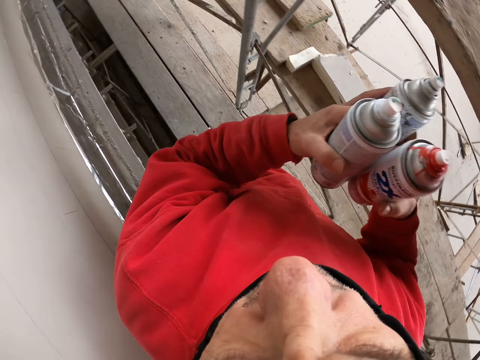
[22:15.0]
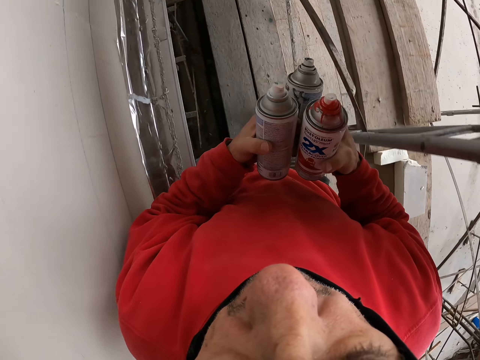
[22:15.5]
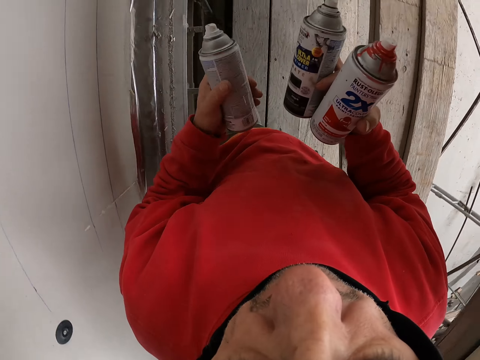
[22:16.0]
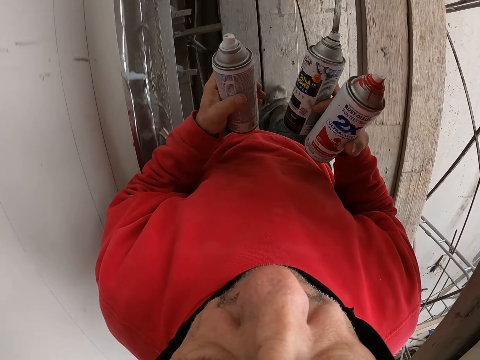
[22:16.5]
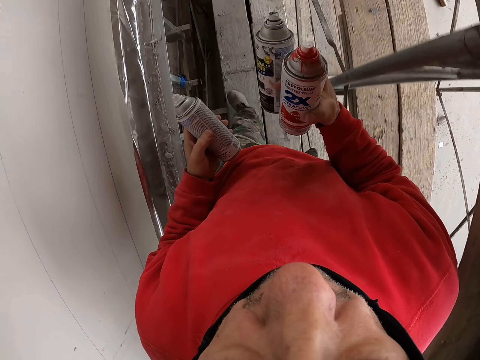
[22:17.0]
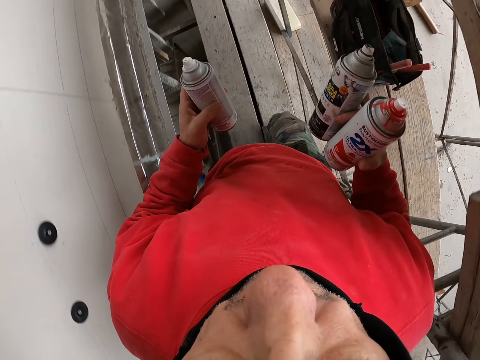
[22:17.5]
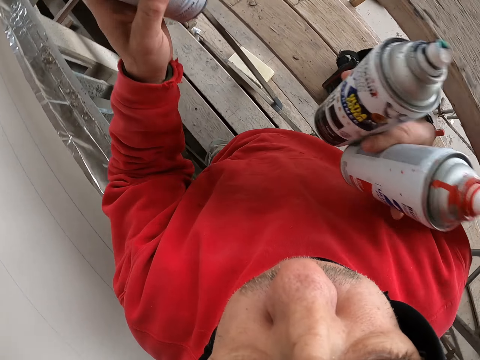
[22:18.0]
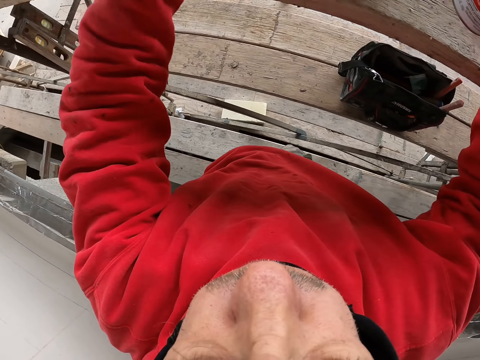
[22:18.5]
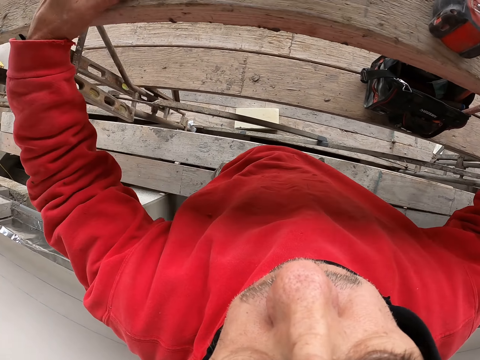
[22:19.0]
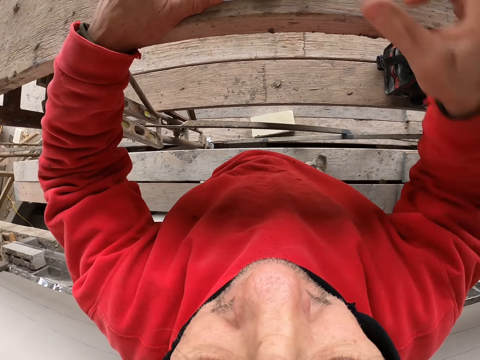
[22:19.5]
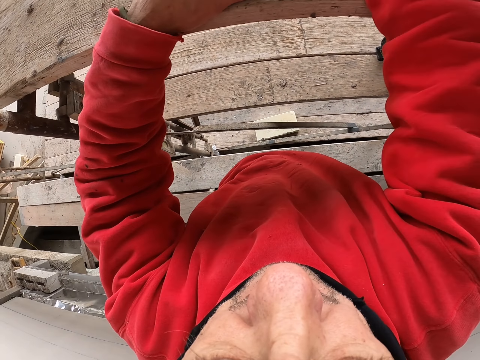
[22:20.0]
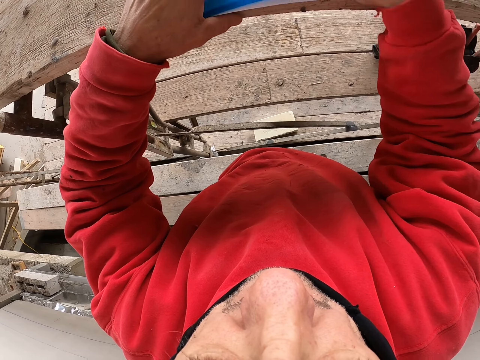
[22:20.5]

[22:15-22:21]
The camera wearer takes the spray bottle. They walk a few steps and put down the spray bottles.

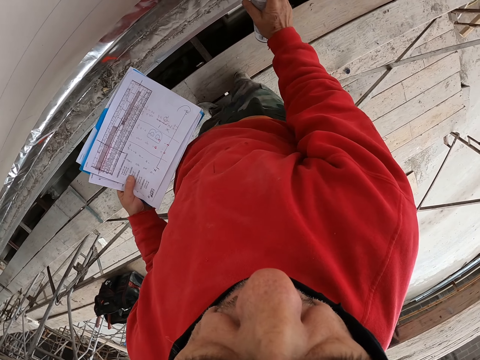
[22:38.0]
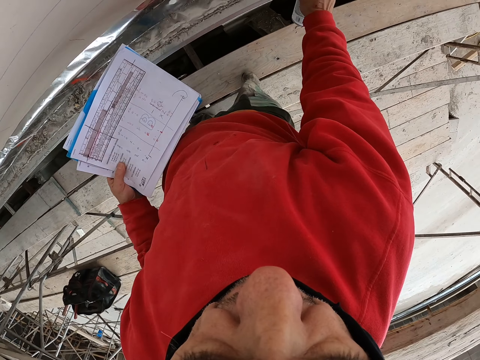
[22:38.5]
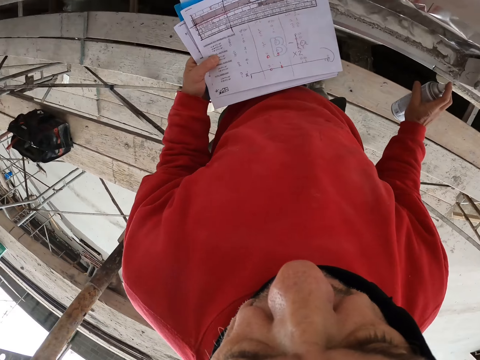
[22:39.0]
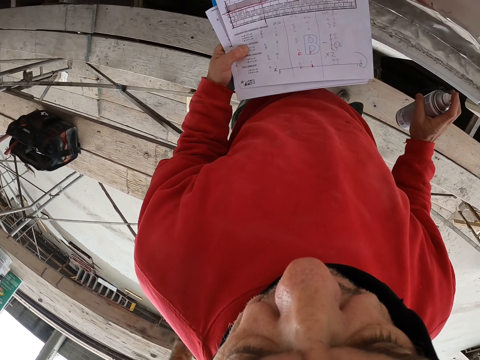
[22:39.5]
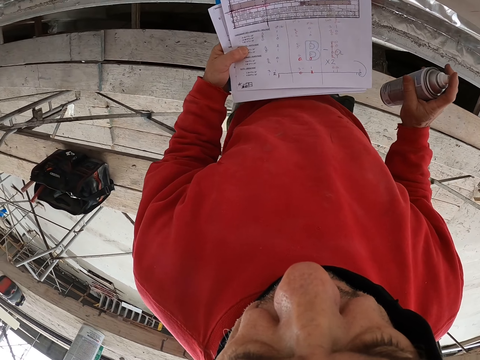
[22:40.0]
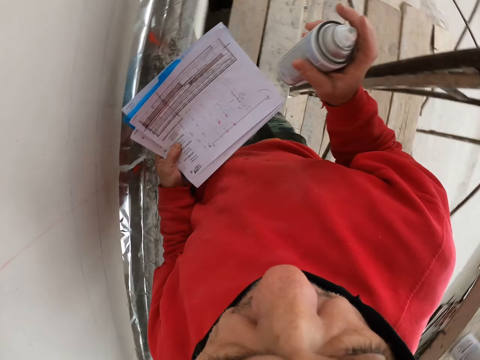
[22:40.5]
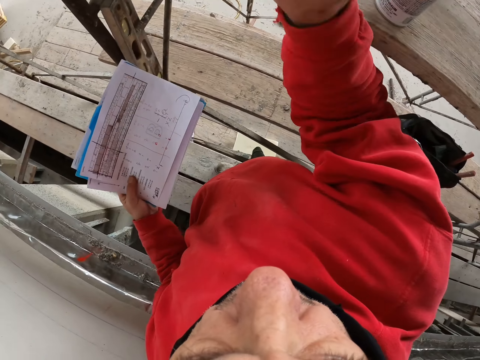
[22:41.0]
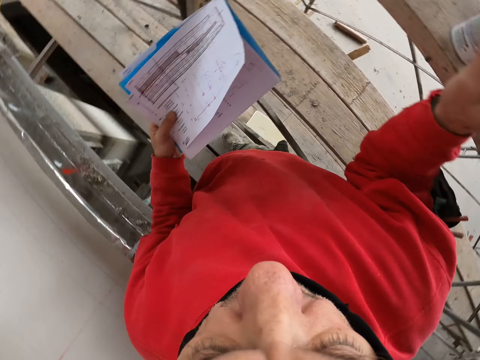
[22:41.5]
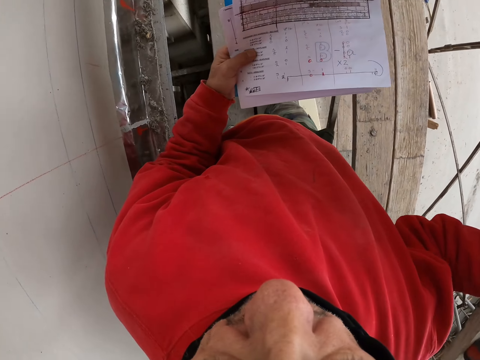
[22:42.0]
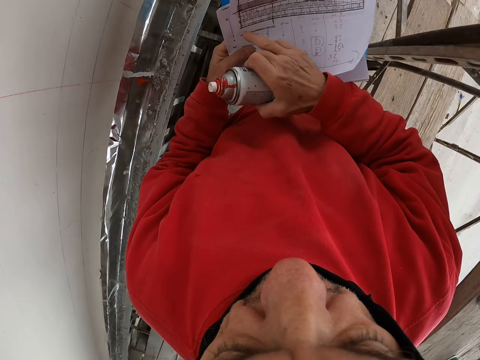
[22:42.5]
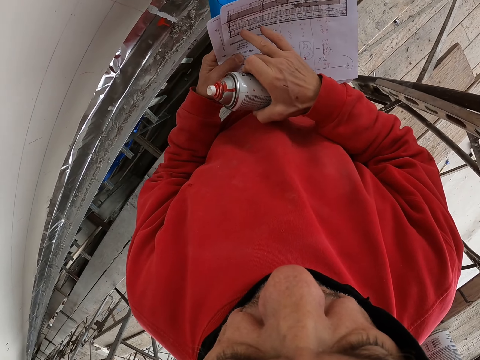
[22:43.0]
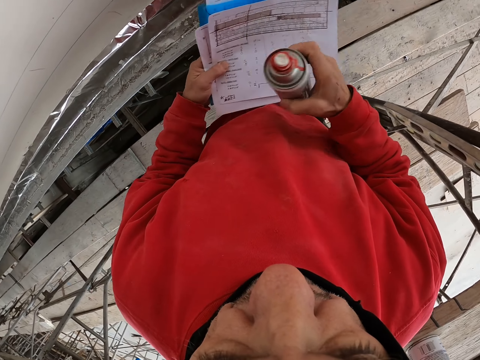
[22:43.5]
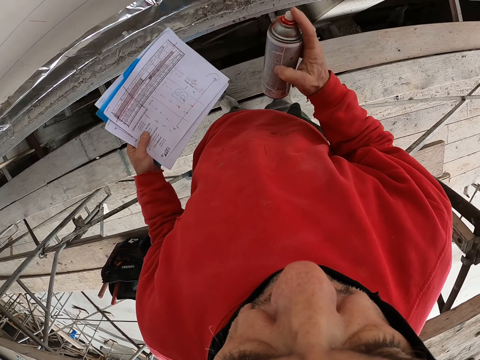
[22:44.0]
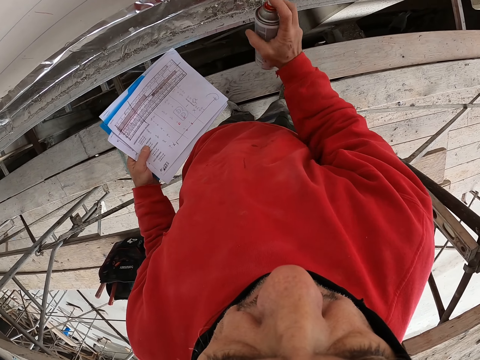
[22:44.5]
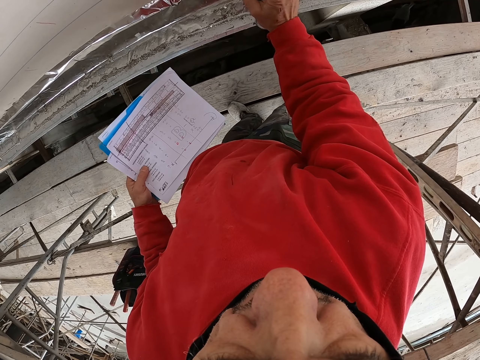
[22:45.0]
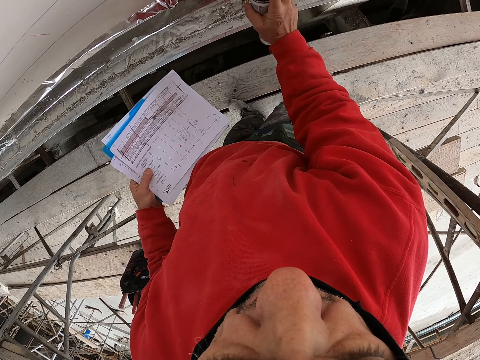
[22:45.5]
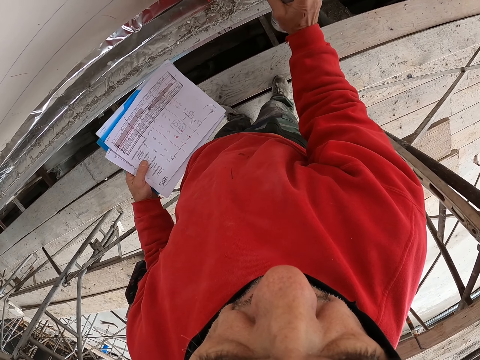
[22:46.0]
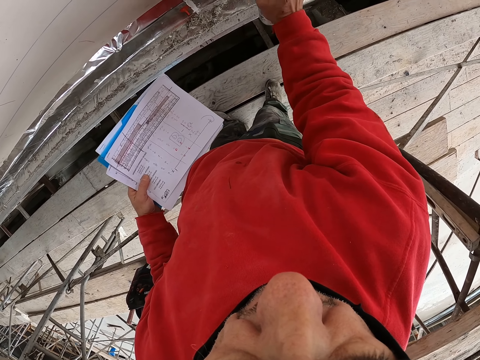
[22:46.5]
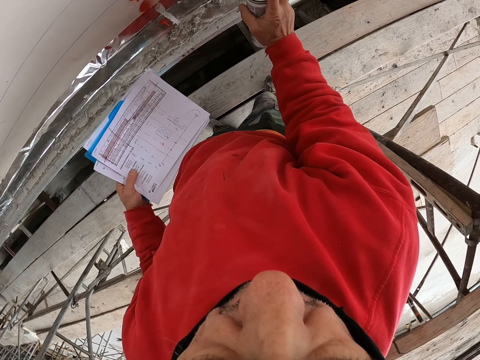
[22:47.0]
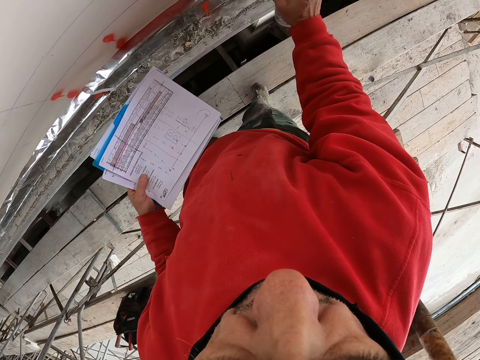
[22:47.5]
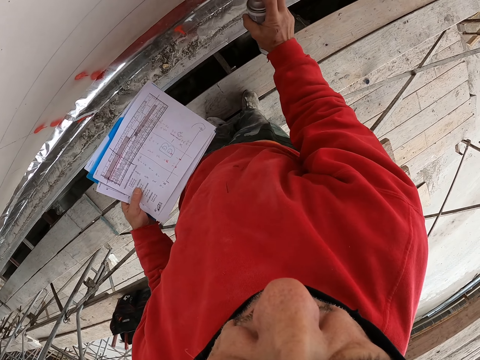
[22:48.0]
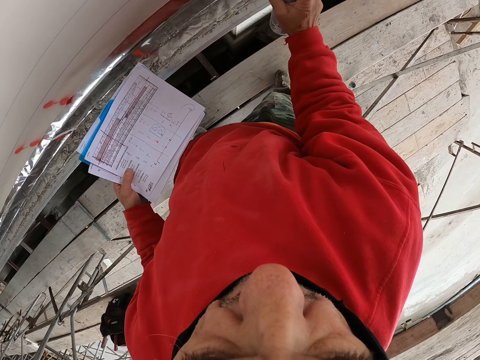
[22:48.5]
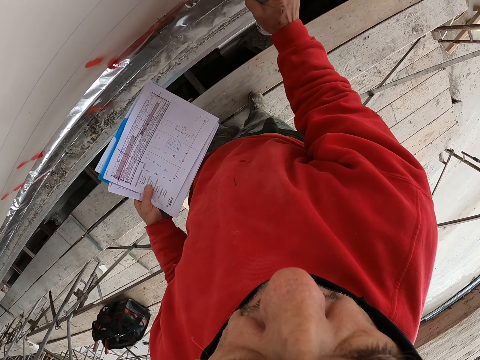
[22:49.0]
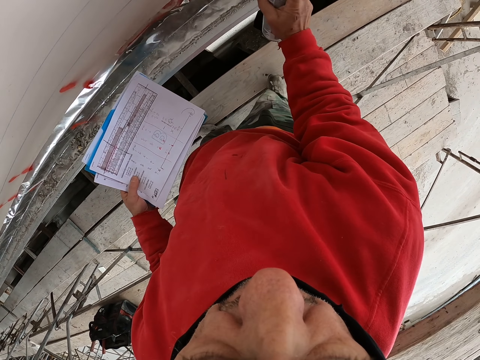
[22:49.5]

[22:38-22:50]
The camera wearer looks at the piece of paper. They put down the spray bottle and take the other spray bottle. They look at the piece of paper. They spray on the wall.

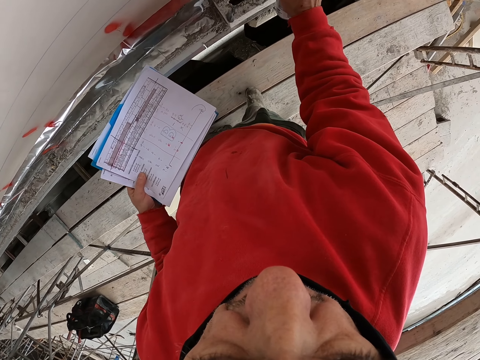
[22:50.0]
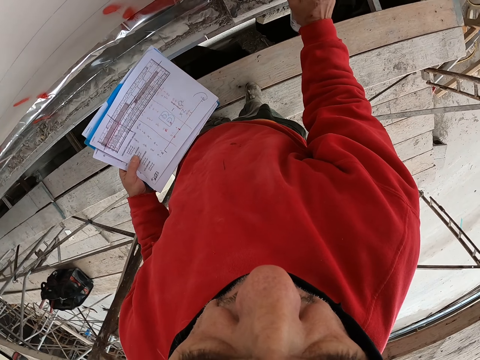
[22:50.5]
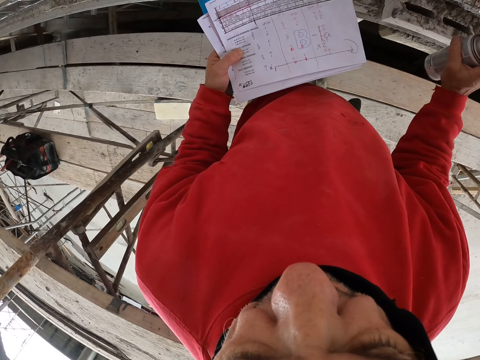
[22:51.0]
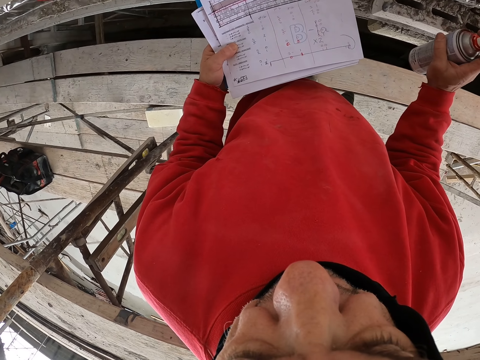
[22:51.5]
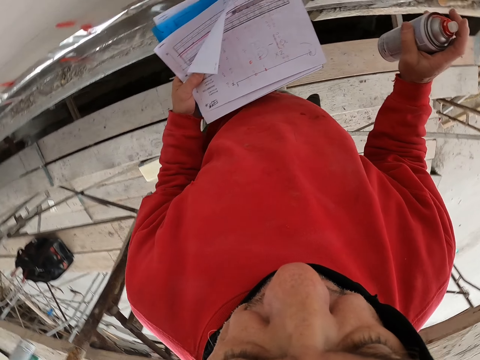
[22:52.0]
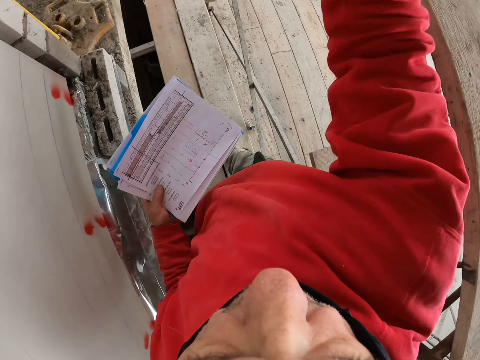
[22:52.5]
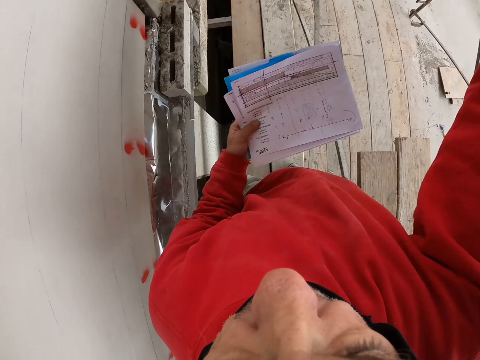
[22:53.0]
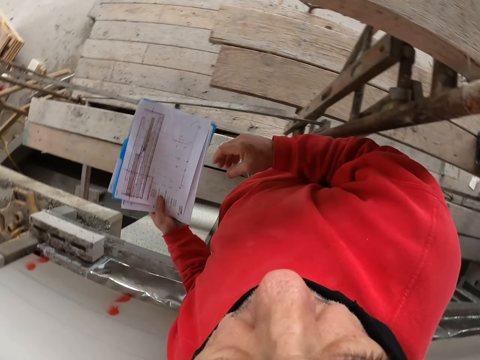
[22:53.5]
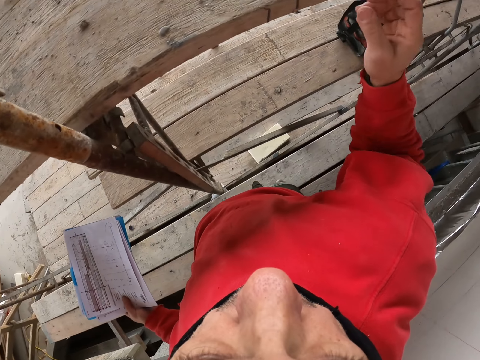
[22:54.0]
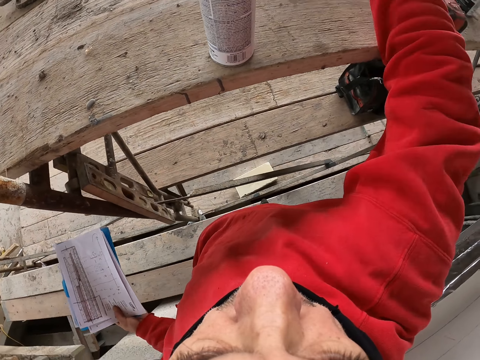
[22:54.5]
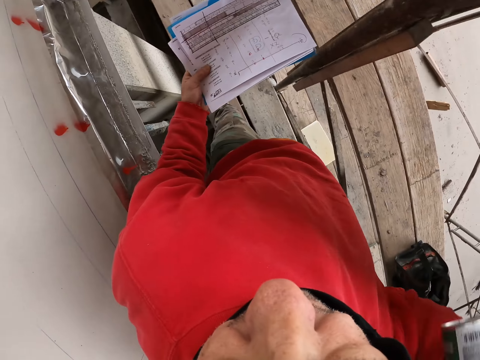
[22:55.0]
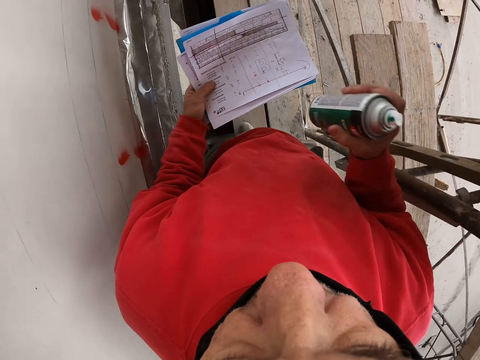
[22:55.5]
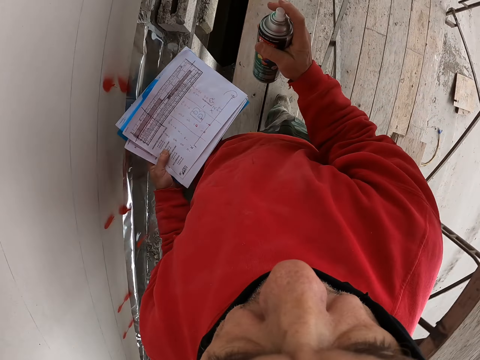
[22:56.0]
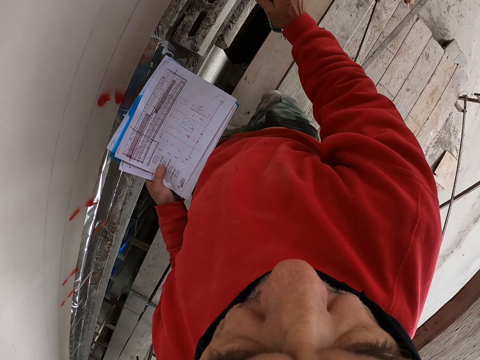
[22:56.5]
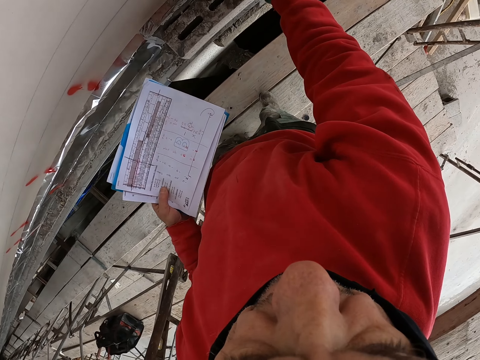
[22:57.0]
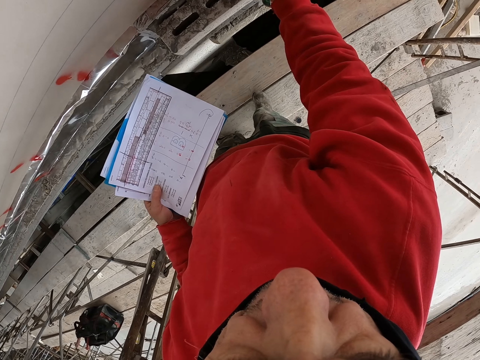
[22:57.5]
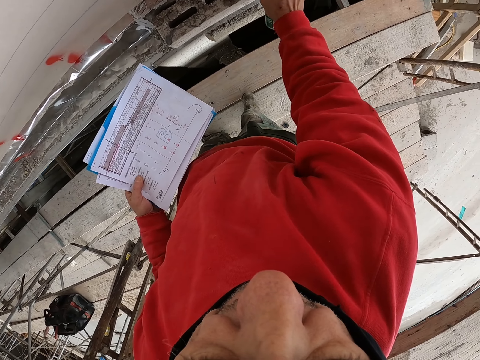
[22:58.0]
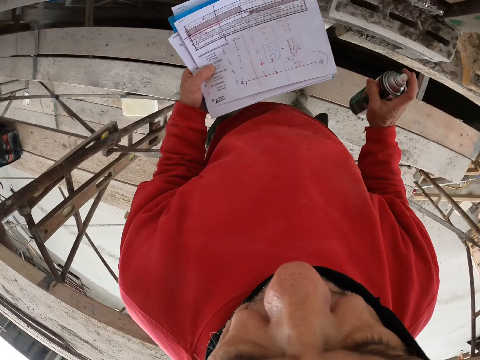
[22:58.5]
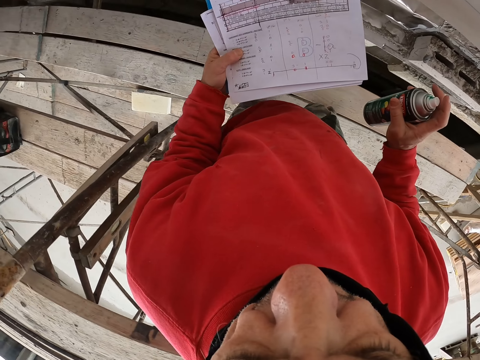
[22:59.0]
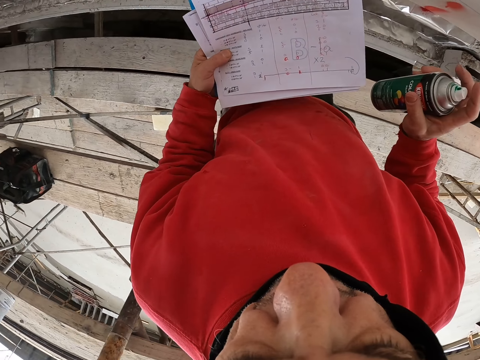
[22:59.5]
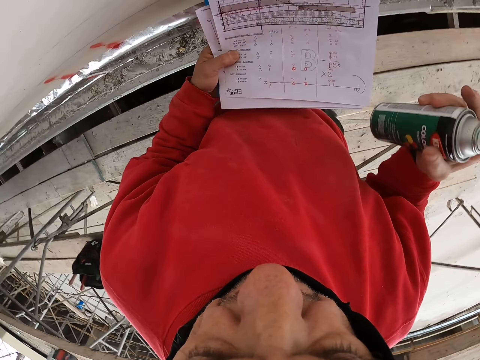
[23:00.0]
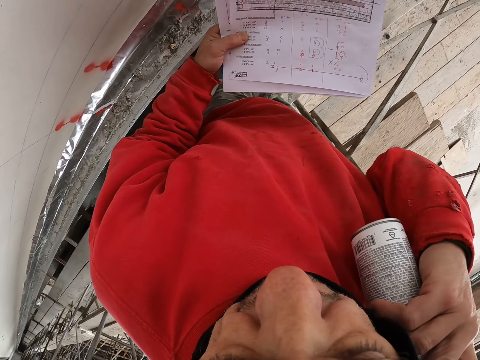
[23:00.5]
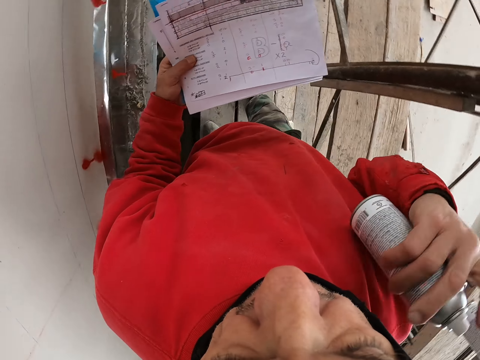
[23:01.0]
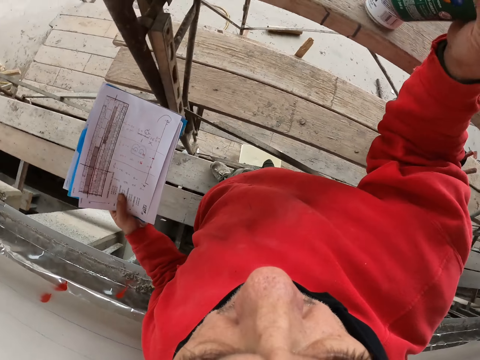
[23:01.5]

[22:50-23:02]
The camera wearer looks at the paper. They put the spray bottle on the surface. They take the spray bottle and shake the spray bottle. They spray the color on the wall. They look at the piece of paper. They make a step.
